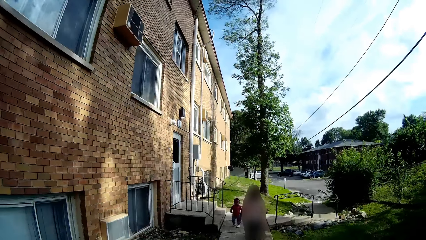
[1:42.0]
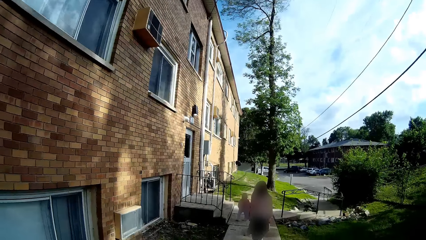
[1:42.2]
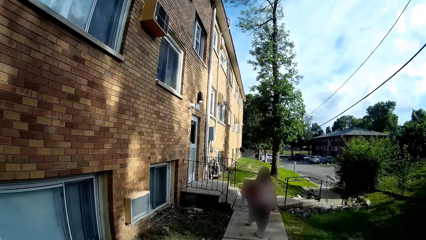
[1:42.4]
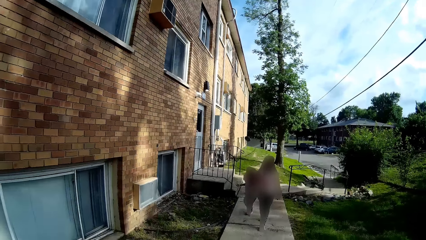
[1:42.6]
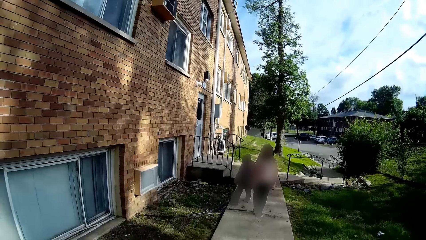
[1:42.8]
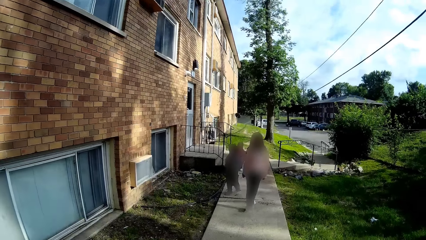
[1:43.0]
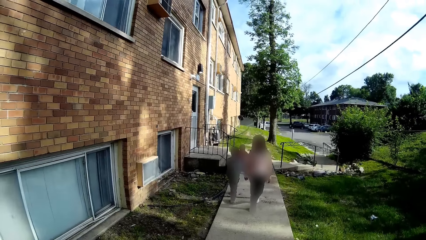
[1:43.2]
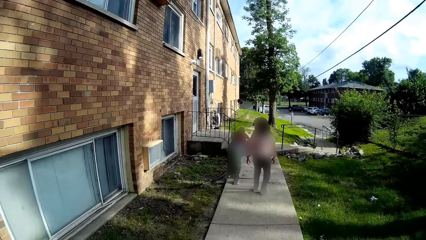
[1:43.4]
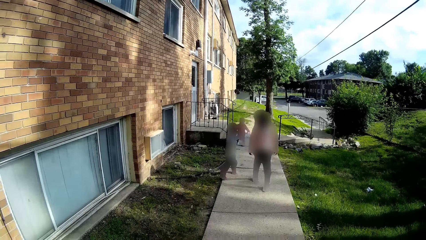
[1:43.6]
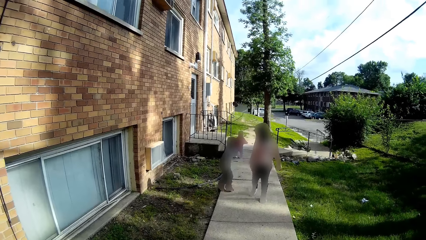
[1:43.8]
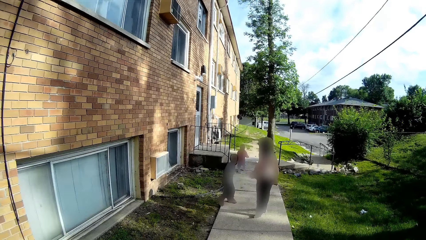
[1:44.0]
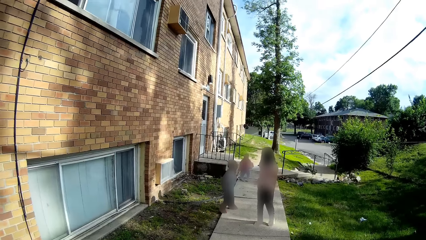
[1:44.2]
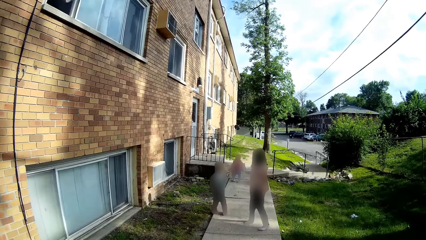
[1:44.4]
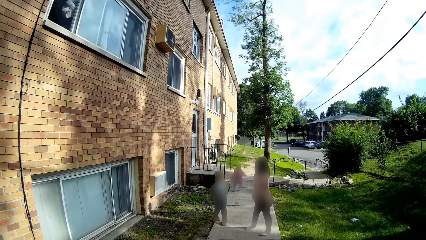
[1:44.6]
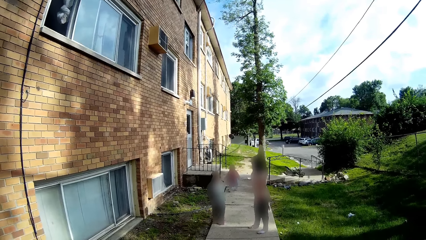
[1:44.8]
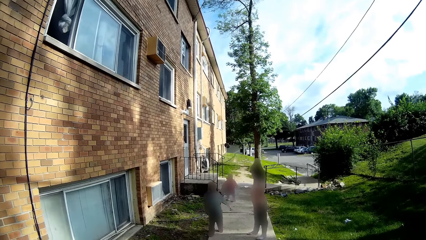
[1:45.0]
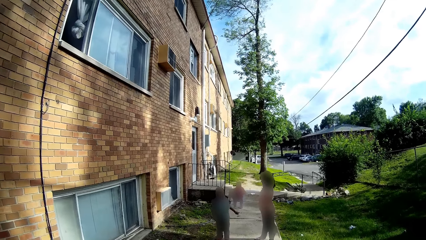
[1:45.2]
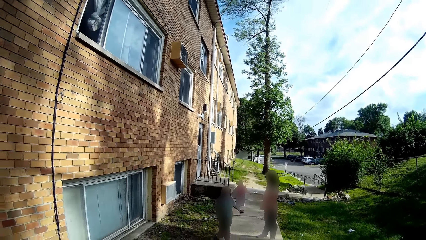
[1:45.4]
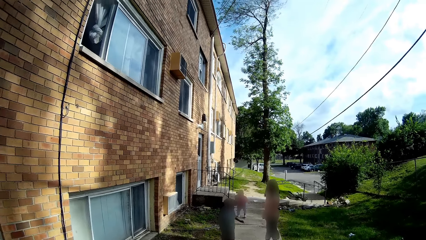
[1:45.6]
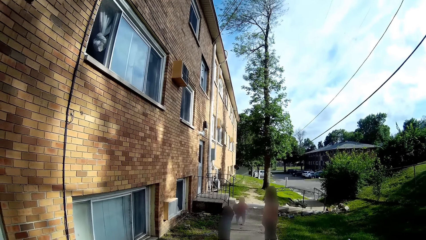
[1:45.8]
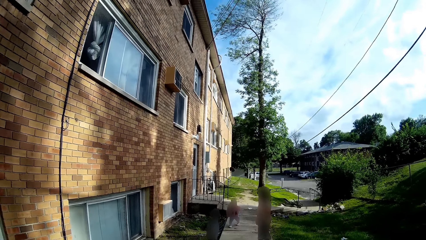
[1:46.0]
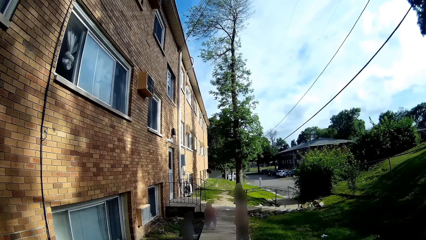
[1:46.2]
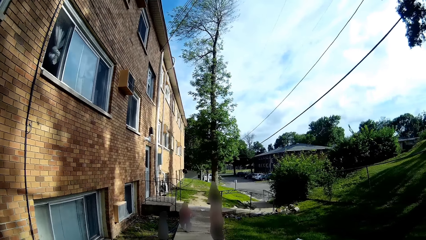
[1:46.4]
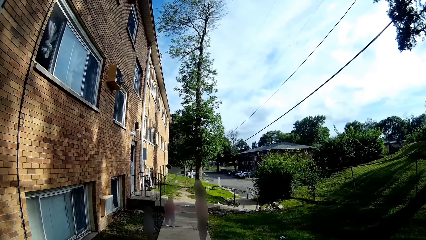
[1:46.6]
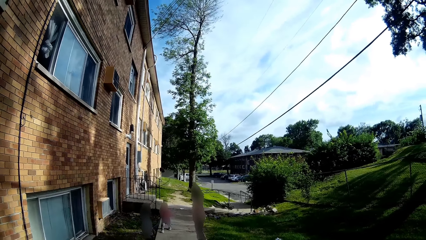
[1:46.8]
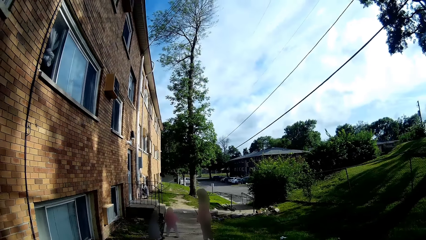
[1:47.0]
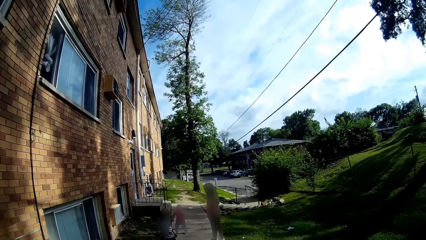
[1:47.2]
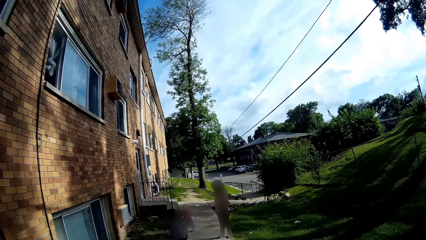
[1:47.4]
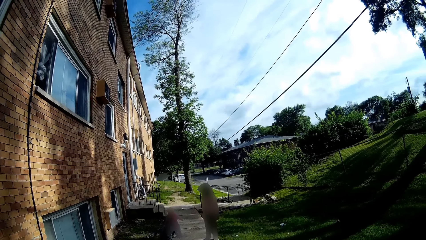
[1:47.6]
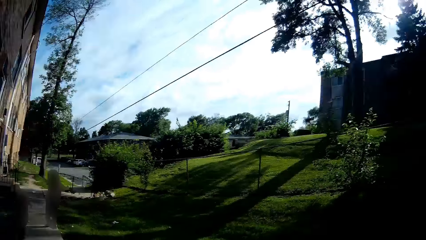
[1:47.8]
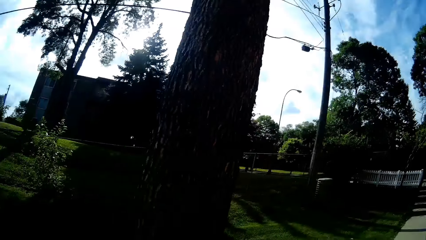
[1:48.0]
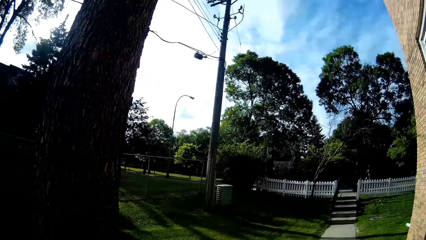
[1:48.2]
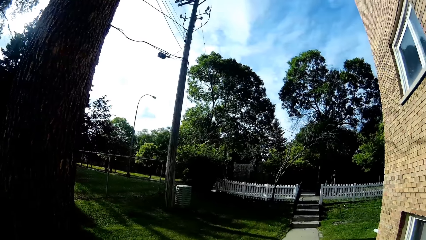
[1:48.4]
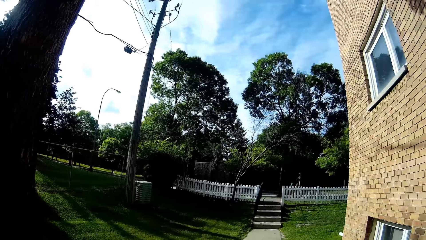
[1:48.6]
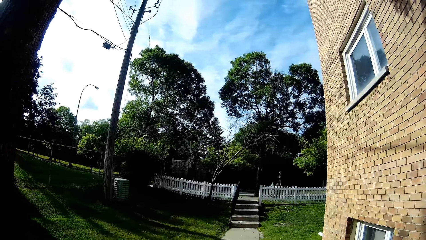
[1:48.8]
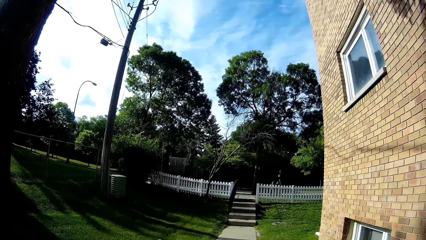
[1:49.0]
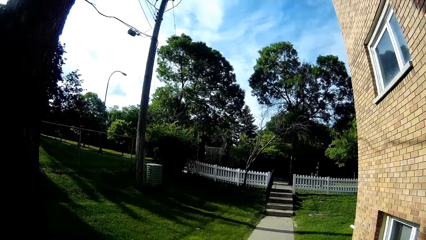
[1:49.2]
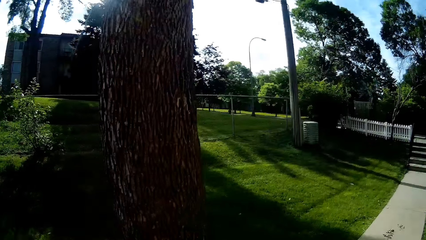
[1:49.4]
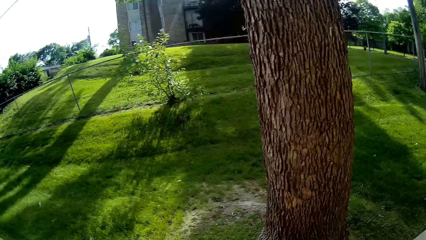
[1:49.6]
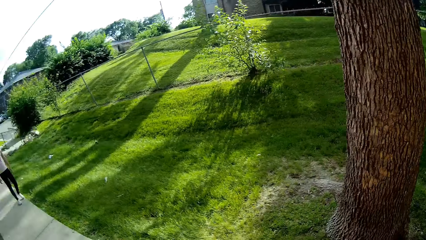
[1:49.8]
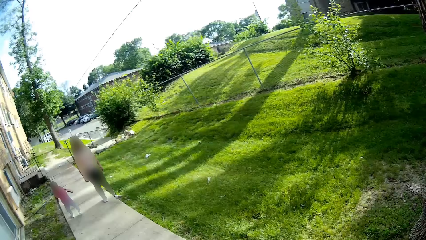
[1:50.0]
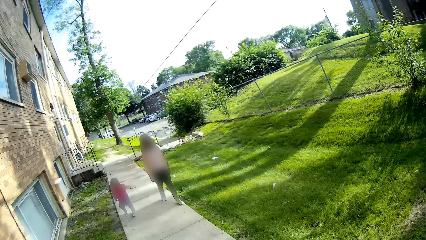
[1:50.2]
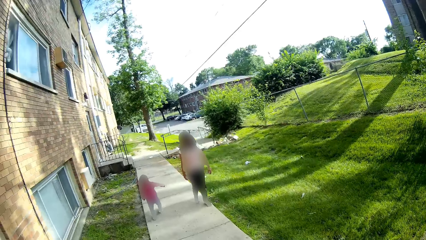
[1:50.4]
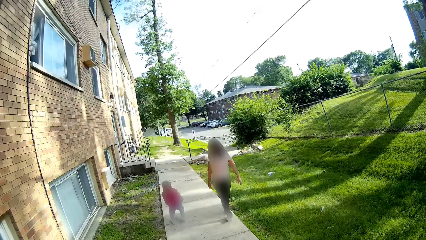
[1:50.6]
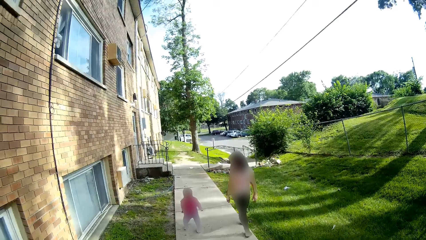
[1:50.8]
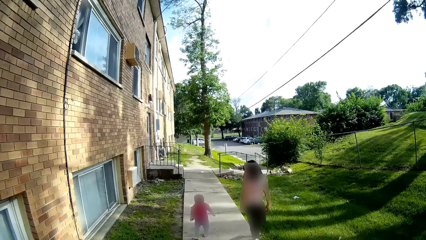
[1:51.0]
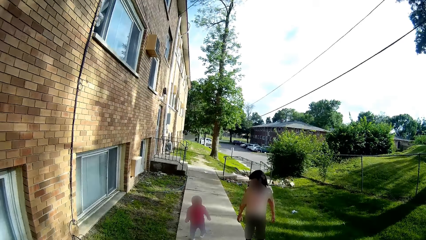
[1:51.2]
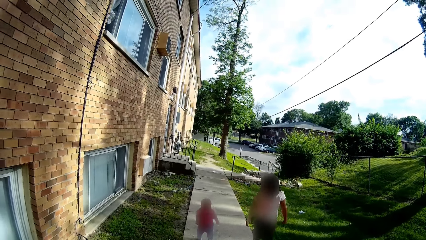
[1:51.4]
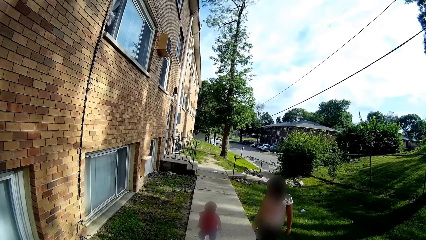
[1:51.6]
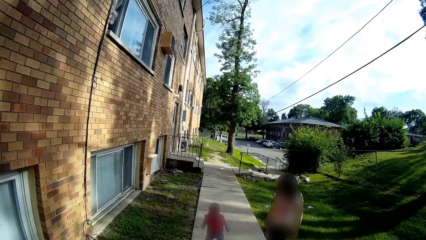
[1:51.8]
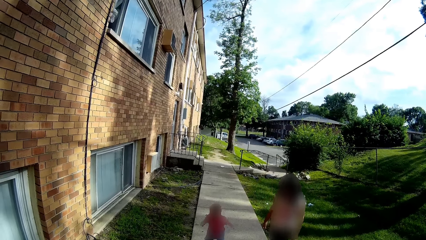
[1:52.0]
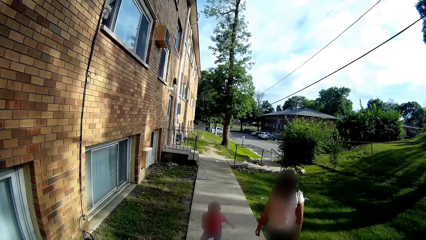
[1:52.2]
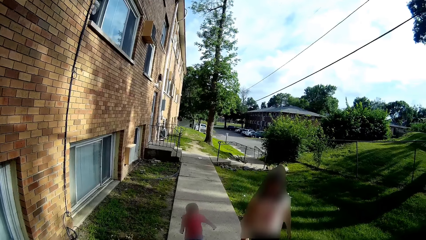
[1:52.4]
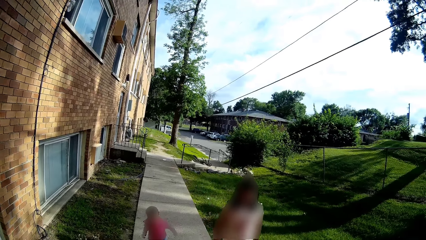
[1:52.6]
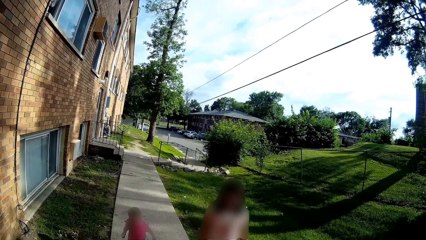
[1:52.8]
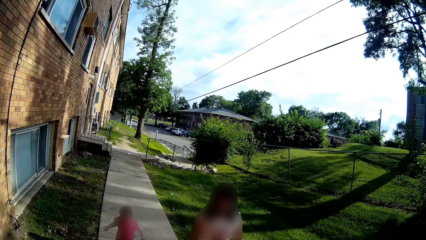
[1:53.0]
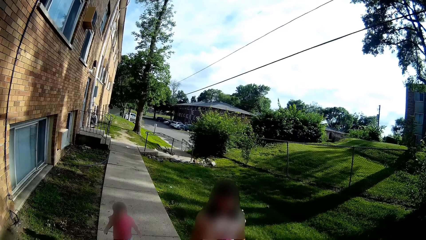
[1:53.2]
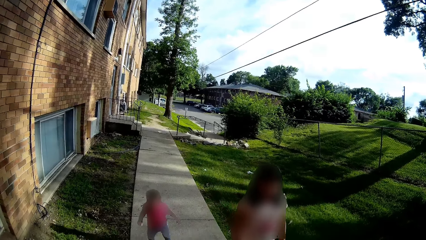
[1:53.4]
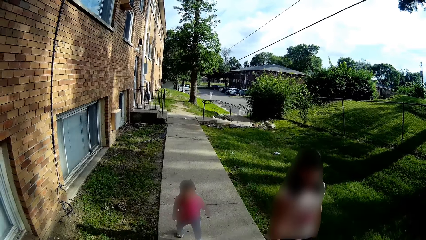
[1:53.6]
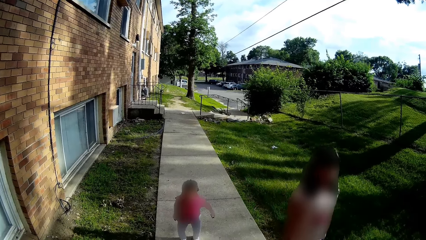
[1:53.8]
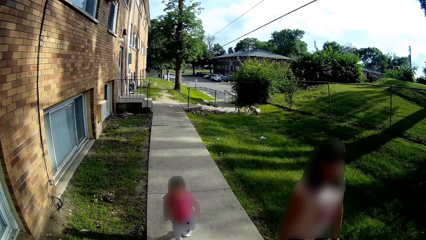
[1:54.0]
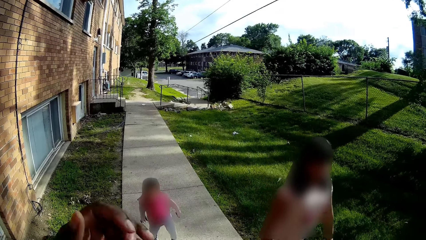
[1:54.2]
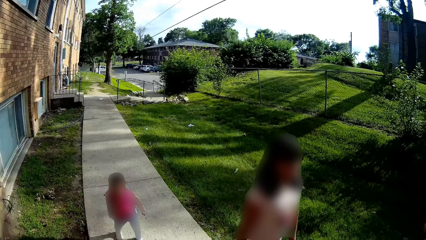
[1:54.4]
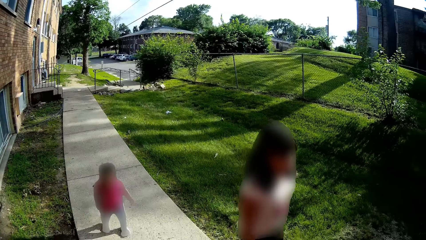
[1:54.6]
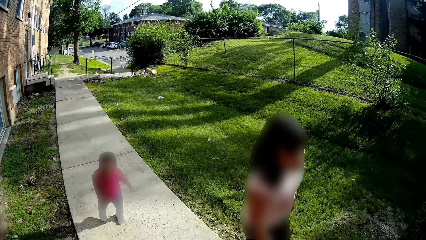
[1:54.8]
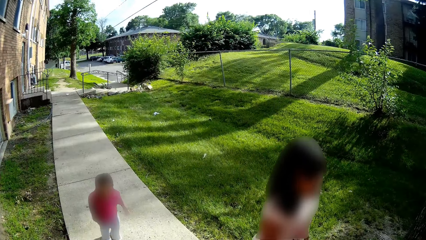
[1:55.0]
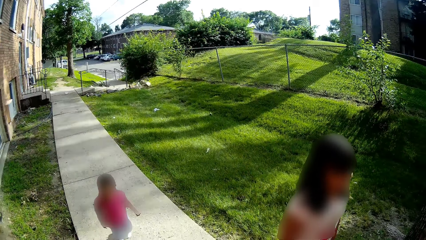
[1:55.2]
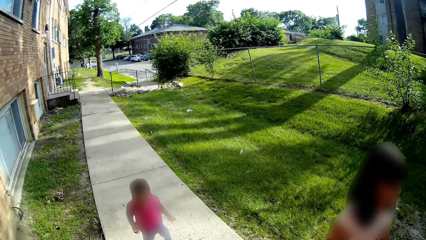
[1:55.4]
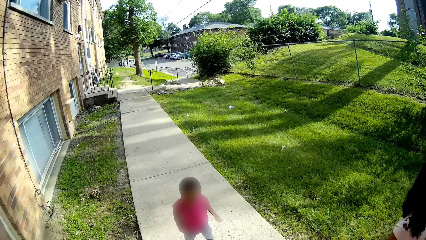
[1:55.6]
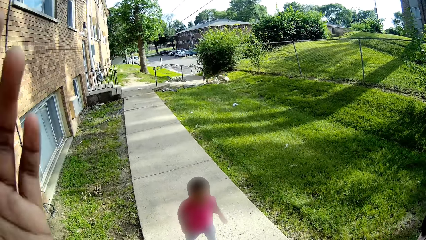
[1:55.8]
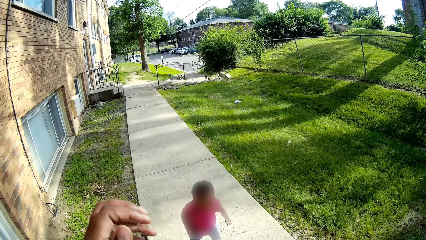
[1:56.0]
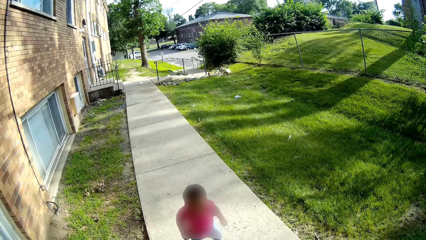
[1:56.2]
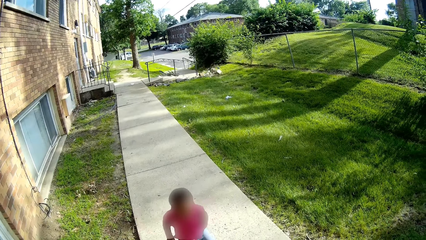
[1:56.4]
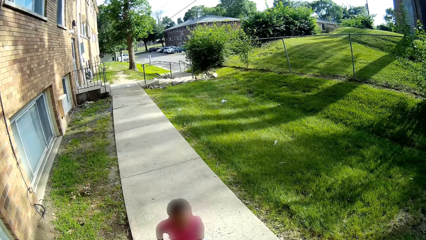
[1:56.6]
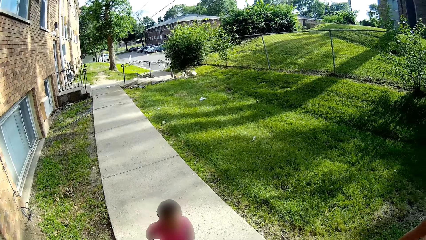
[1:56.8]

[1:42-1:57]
The girl, the boy and the other girl walk along the walkway. The camera wearer looks around. They raise the left hand and drop the left hand.
